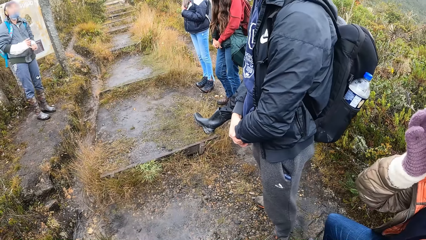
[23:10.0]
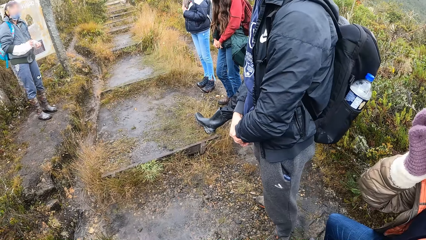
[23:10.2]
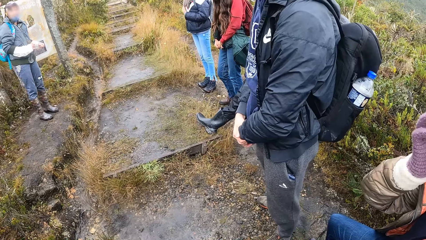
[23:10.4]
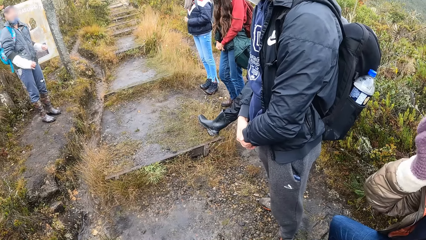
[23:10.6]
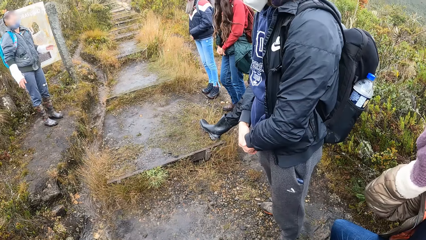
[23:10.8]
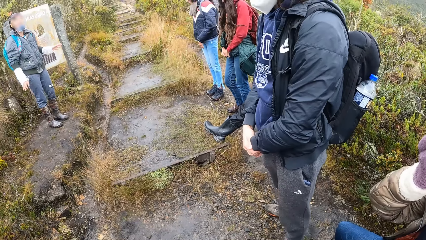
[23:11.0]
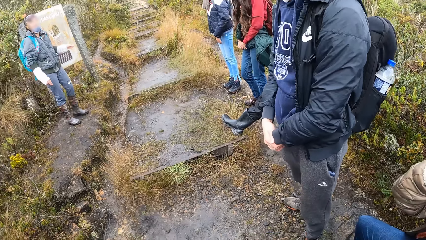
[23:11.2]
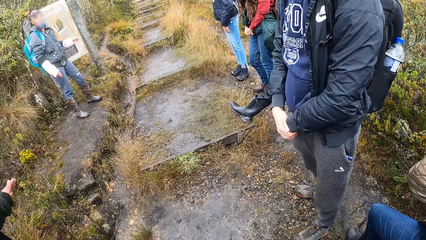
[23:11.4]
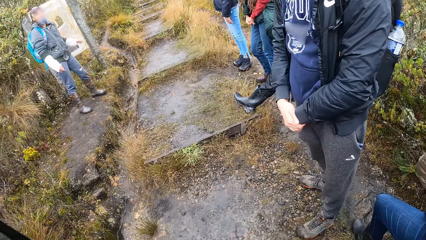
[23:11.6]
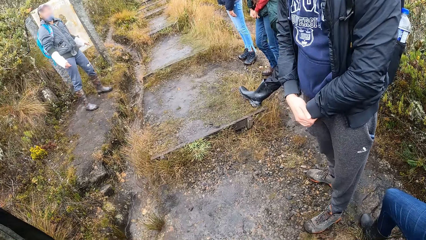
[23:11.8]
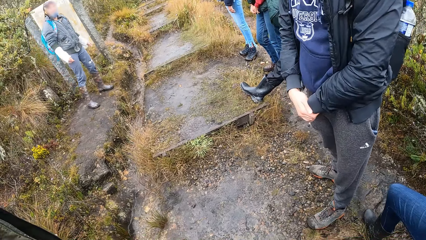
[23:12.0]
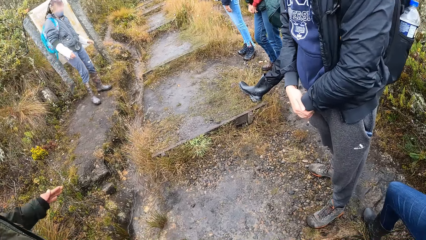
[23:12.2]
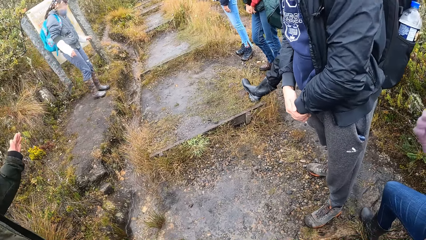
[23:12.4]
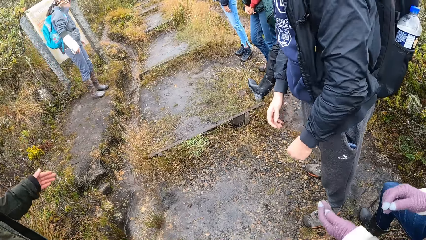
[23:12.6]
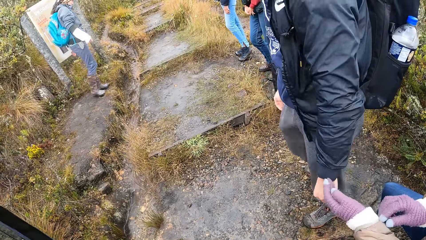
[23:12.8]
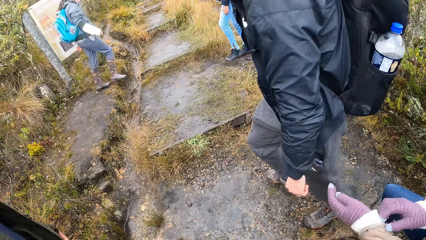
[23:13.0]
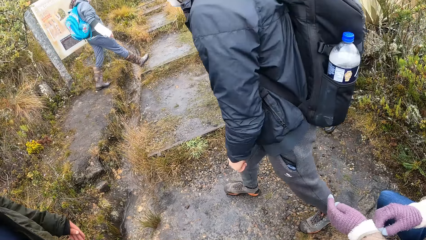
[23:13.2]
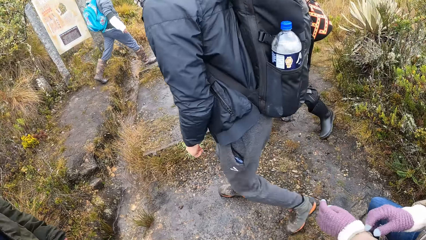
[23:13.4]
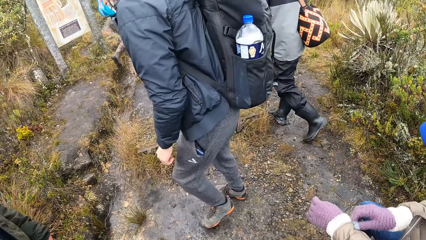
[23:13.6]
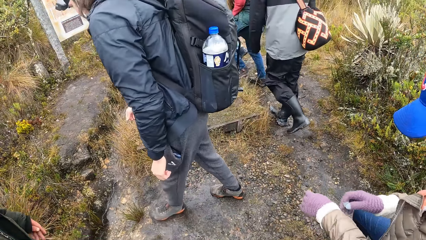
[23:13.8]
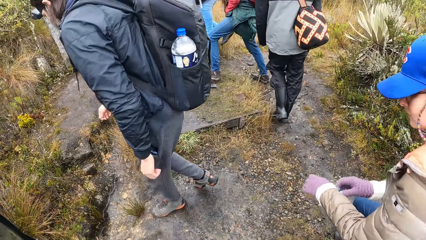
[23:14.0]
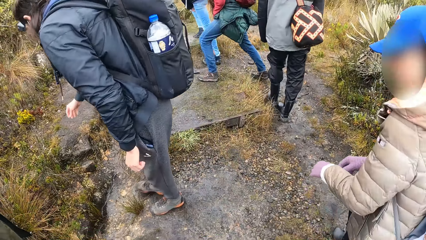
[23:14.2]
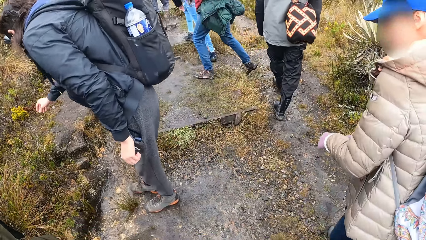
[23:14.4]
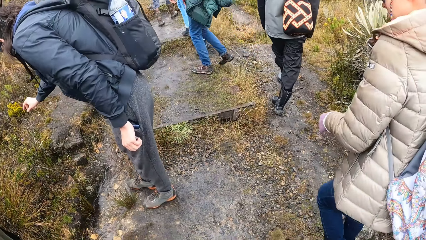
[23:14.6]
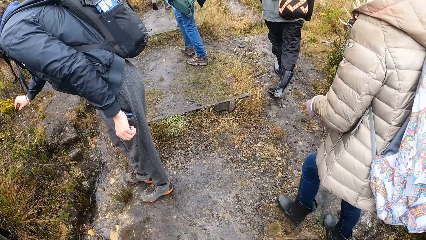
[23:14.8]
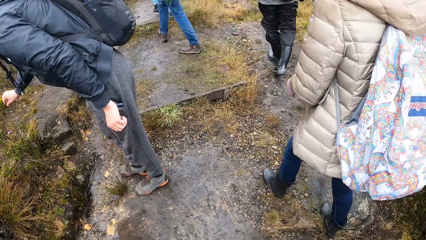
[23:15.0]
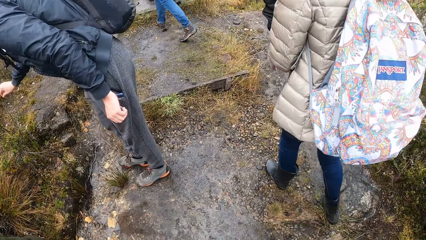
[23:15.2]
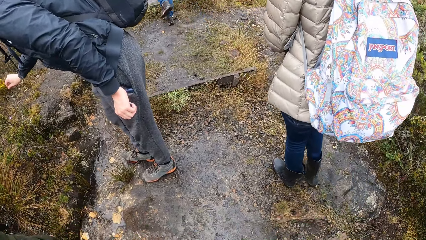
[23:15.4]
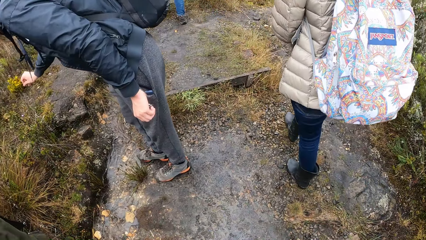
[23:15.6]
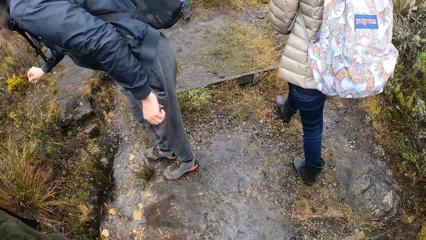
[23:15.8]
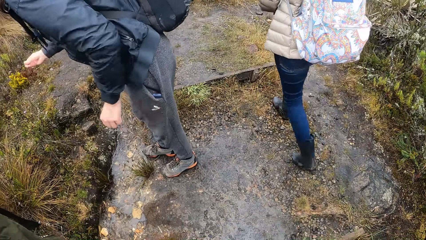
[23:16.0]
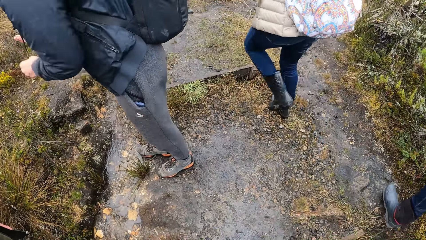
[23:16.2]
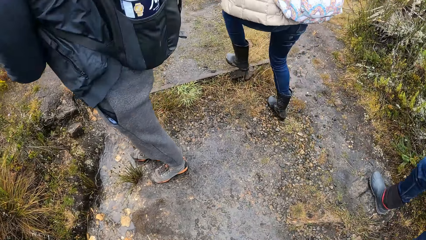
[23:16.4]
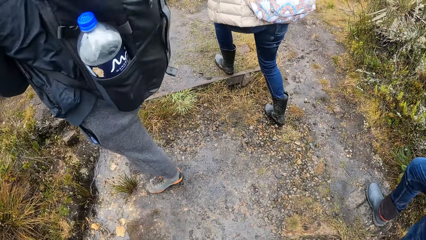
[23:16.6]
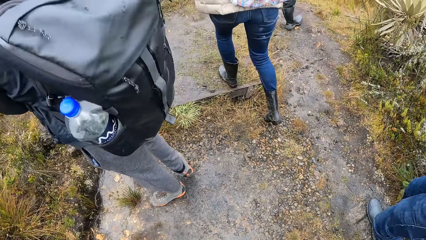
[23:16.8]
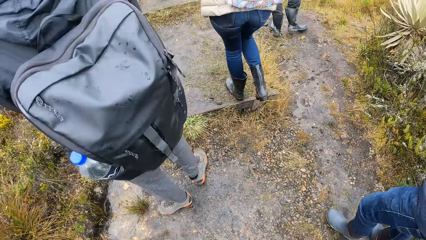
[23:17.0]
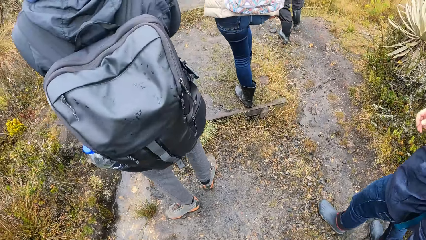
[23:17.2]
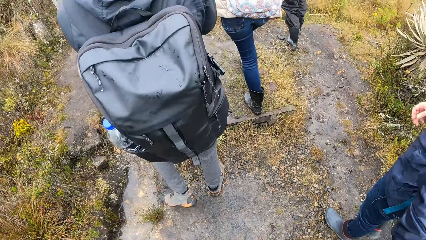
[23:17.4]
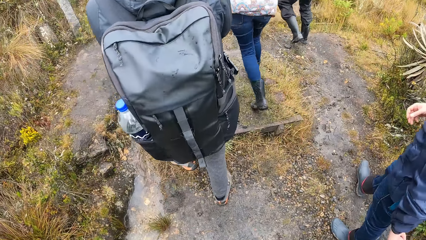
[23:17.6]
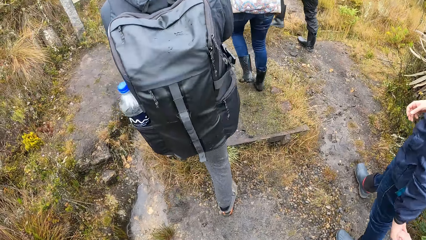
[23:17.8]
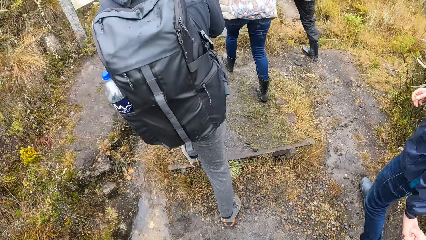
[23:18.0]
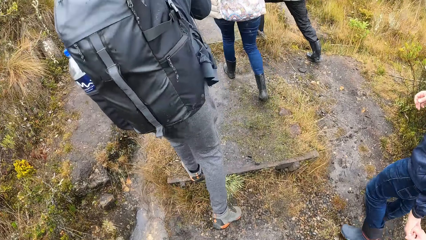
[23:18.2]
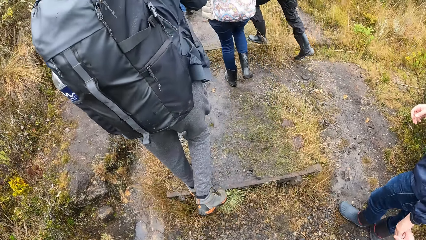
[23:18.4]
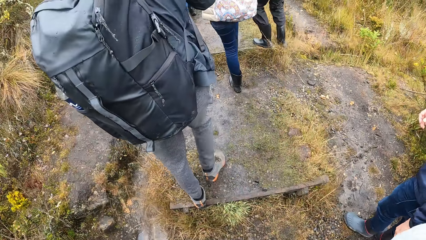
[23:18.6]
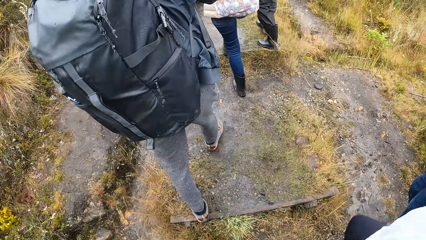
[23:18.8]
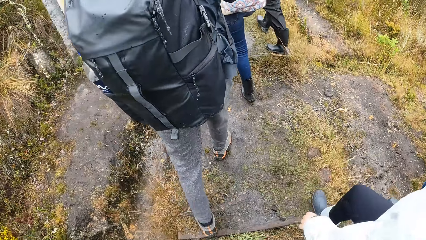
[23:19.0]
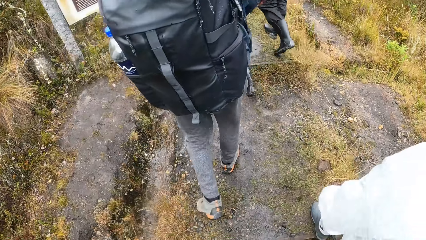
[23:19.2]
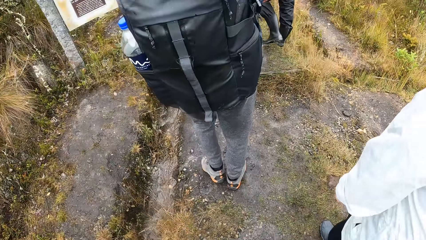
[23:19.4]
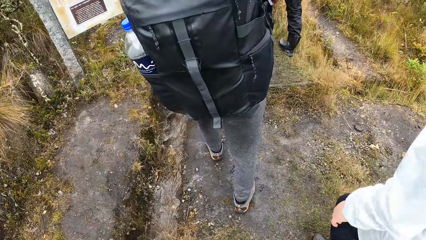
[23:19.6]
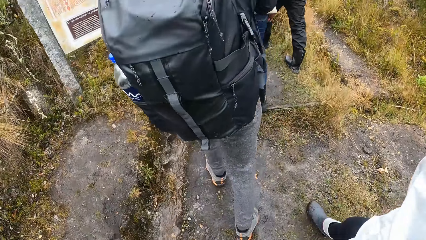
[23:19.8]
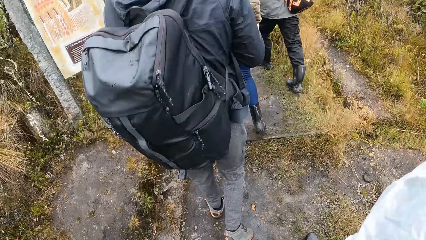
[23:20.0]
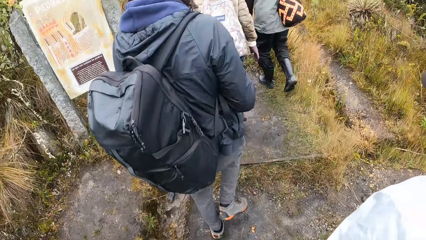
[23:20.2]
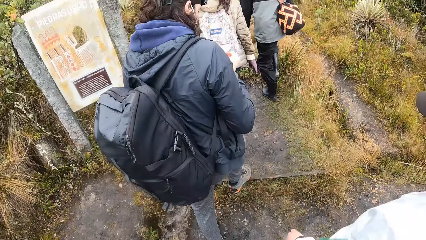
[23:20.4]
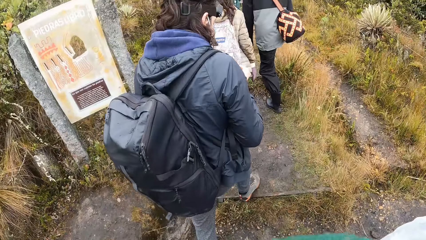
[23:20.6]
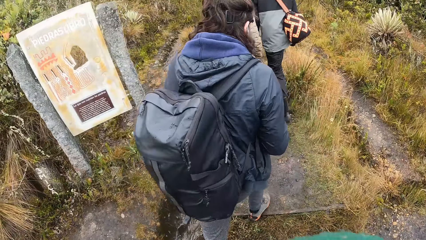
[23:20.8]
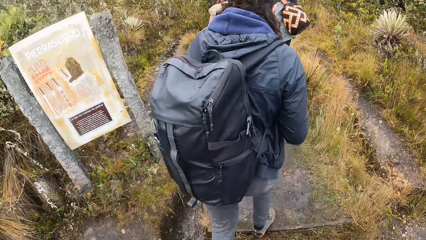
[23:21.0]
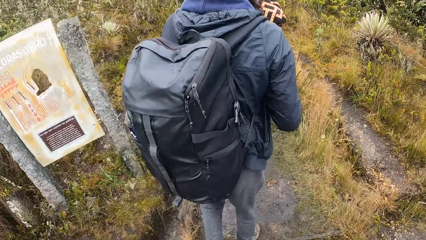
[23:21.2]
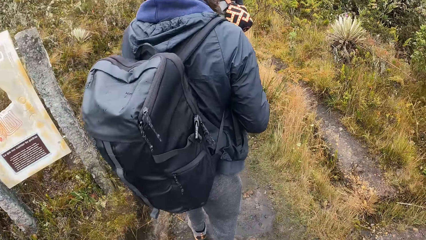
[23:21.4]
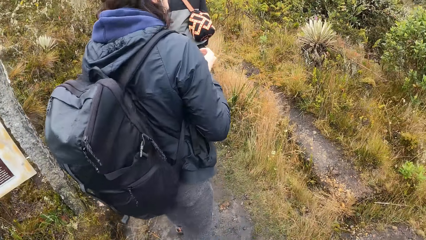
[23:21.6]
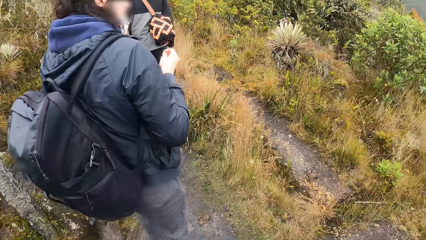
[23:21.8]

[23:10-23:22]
The man picks a flower with his right hand. The camera wearer walks in the field.

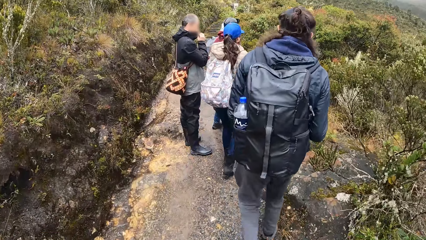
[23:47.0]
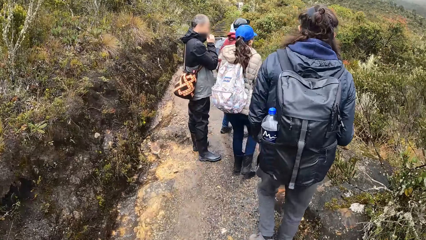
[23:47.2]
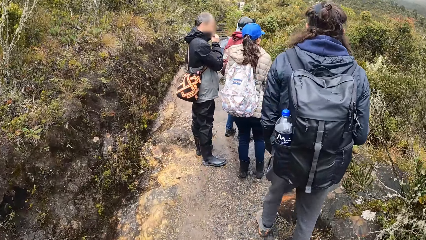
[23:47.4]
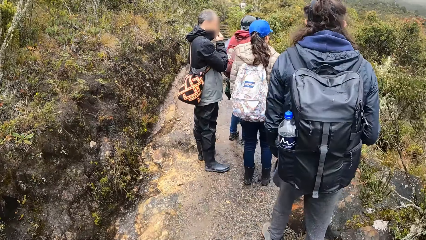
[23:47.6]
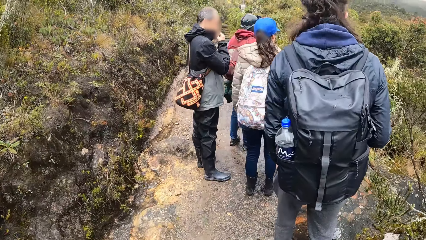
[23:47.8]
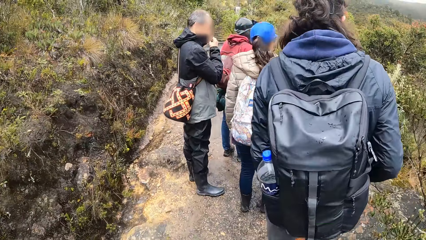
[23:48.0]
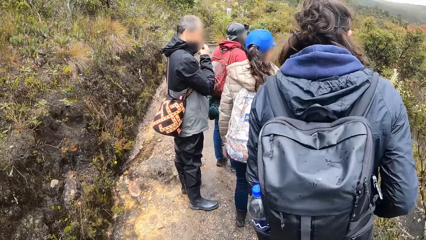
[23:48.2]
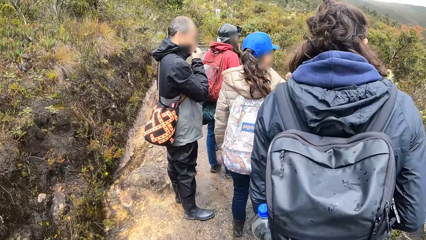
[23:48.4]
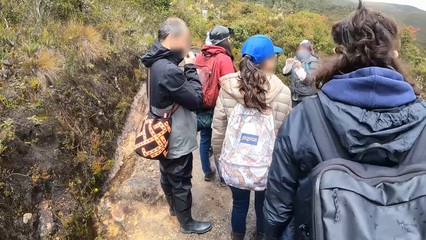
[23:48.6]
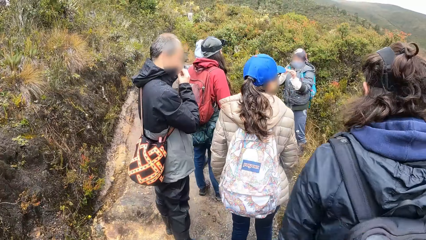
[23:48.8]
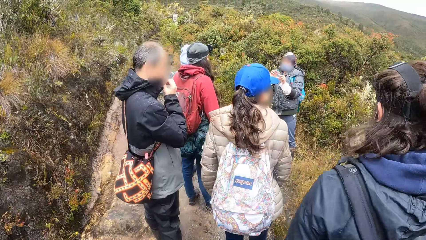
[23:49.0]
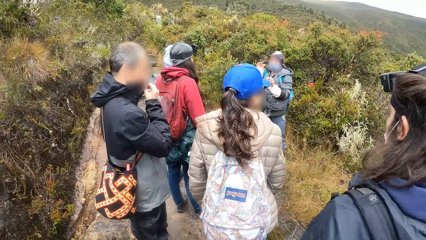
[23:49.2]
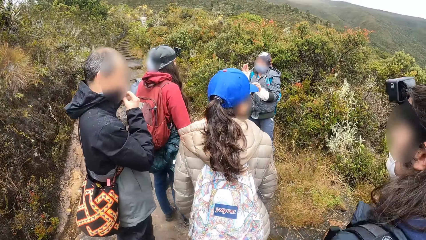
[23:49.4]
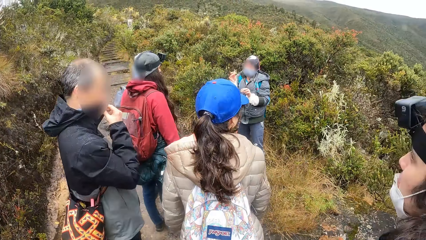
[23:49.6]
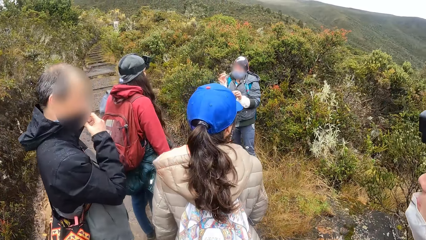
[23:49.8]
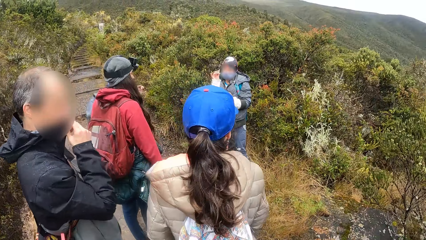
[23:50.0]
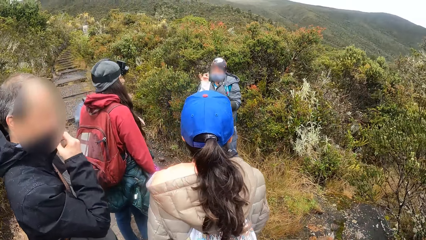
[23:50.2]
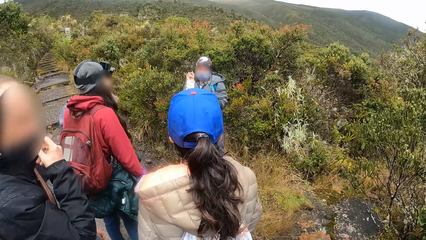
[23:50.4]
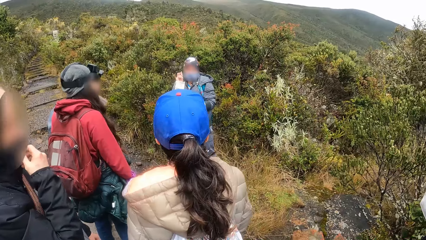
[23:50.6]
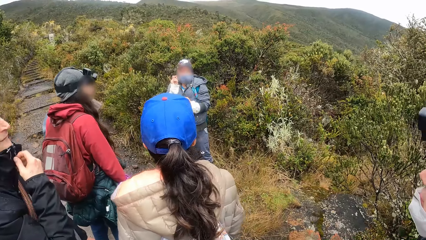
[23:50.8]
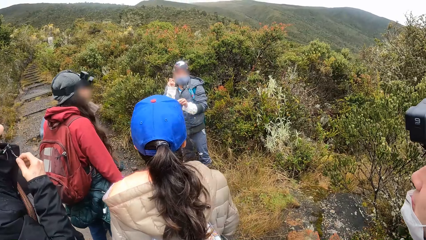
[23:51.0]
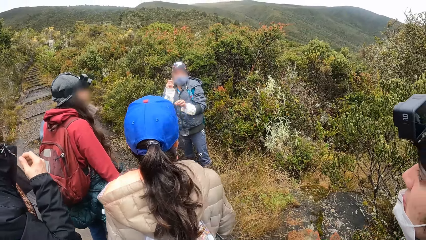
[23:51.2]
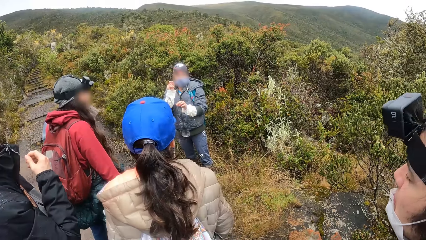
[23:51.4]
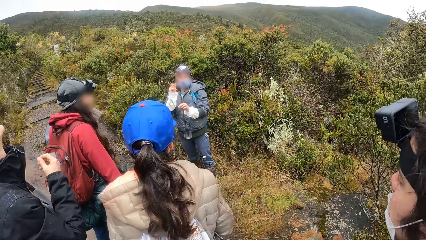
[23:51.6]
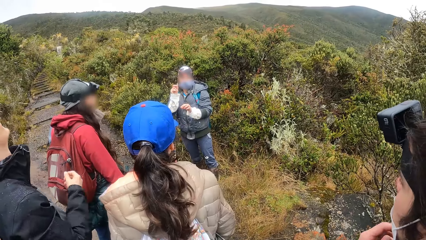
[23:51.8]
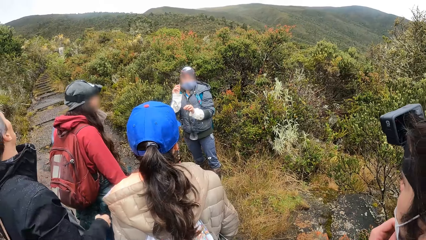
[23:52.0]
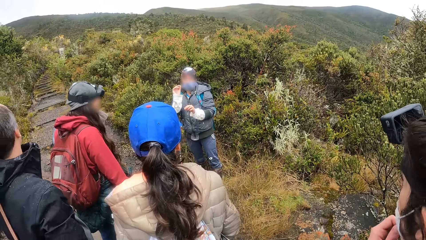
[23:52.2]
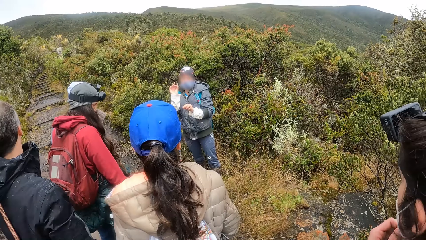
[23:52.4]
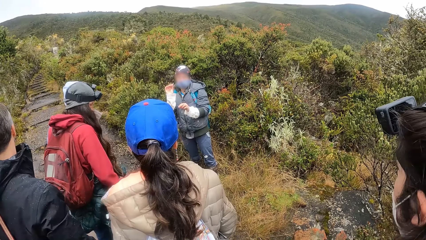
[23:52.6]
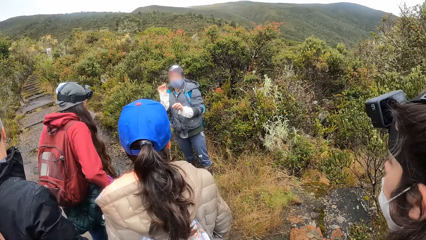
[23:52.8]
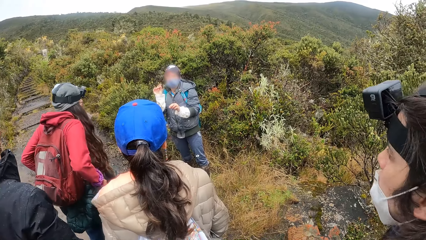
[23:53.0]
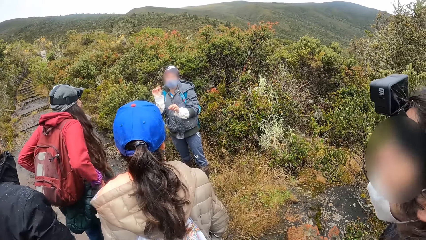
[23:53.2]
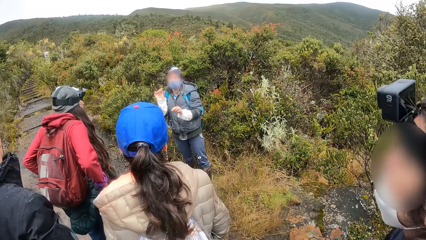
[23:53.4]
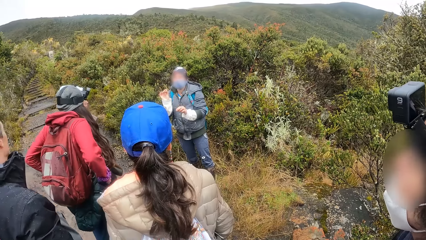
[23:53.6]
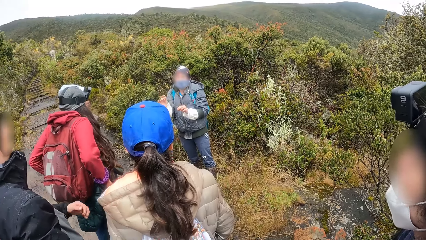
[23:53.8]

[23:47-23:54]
The camera wearer stands in the field. A man interacts with a group of people.
